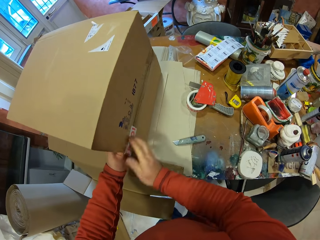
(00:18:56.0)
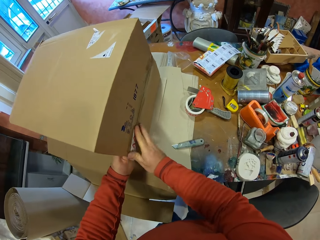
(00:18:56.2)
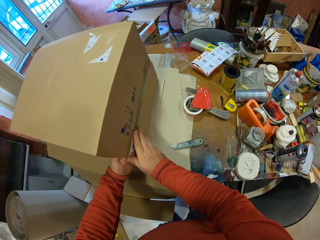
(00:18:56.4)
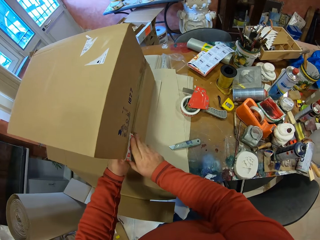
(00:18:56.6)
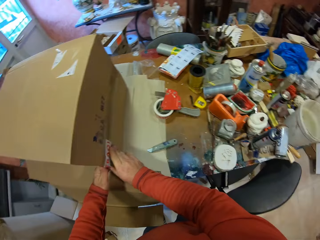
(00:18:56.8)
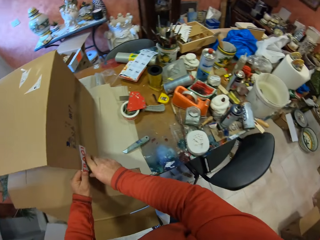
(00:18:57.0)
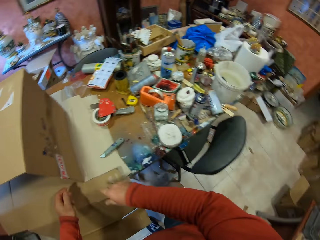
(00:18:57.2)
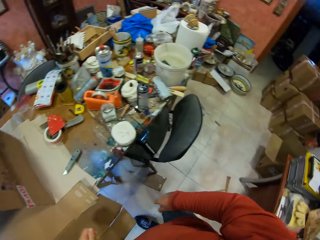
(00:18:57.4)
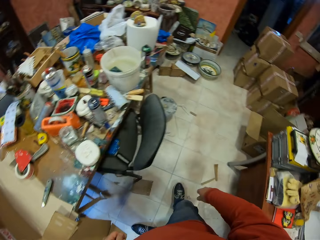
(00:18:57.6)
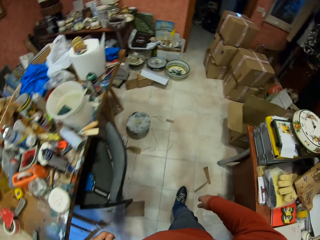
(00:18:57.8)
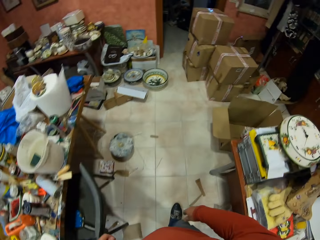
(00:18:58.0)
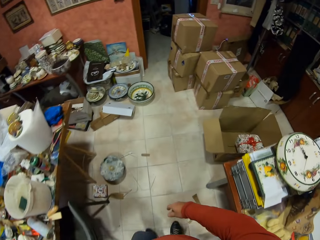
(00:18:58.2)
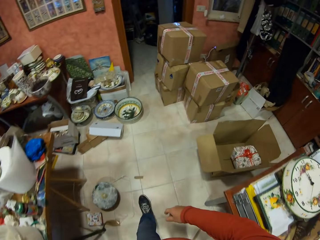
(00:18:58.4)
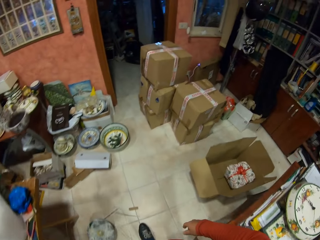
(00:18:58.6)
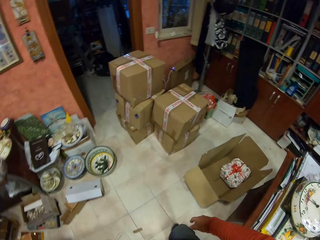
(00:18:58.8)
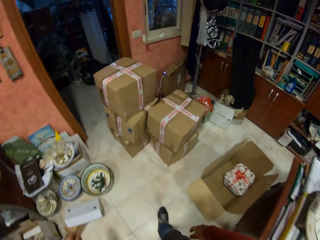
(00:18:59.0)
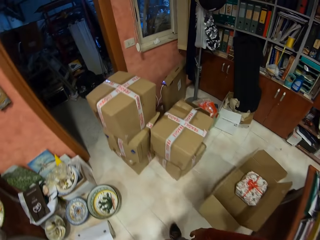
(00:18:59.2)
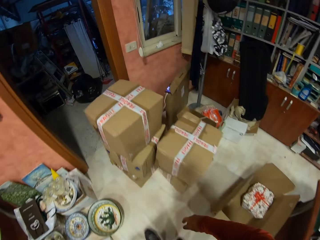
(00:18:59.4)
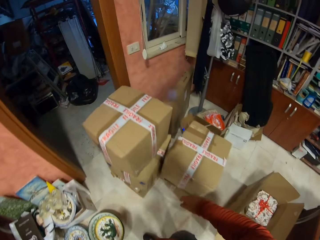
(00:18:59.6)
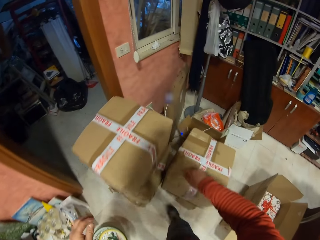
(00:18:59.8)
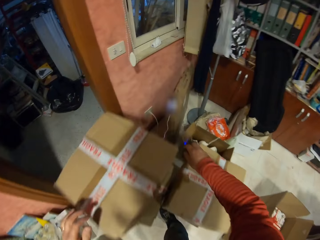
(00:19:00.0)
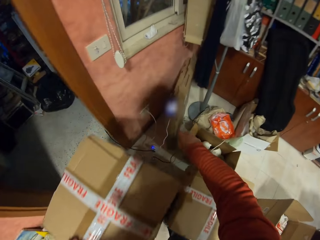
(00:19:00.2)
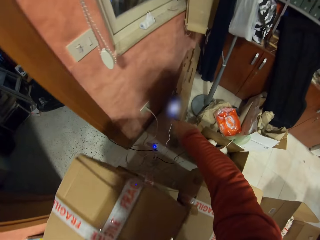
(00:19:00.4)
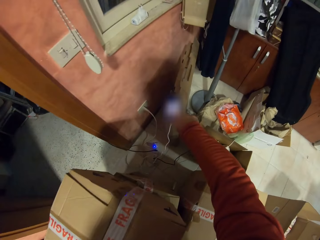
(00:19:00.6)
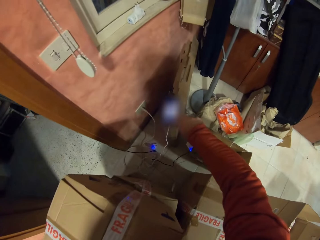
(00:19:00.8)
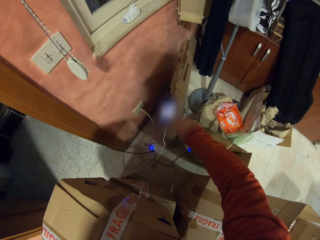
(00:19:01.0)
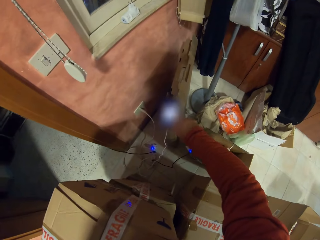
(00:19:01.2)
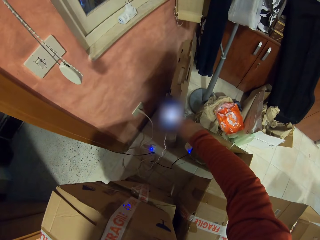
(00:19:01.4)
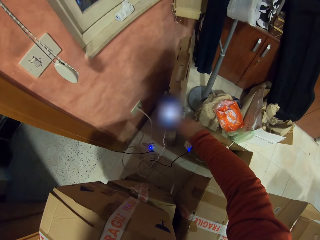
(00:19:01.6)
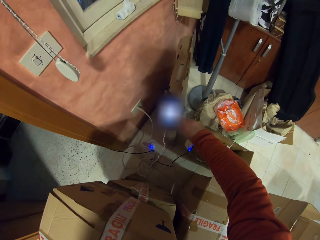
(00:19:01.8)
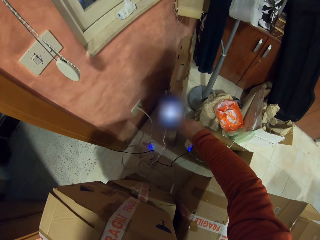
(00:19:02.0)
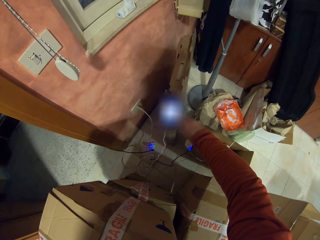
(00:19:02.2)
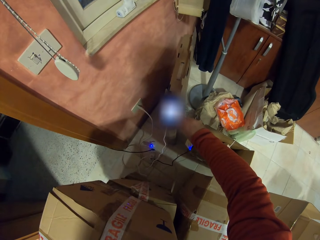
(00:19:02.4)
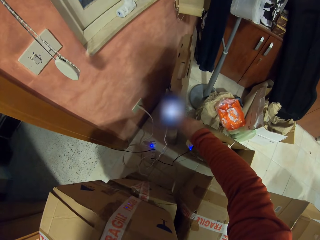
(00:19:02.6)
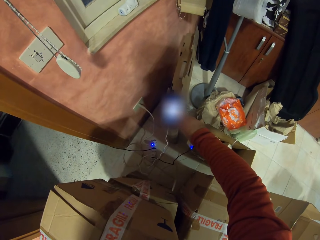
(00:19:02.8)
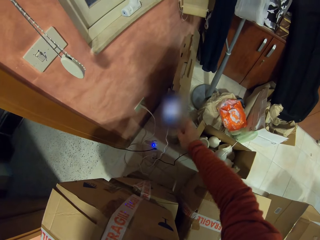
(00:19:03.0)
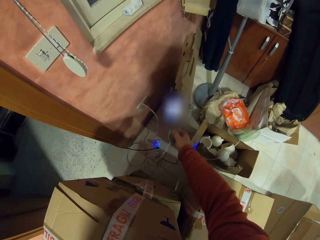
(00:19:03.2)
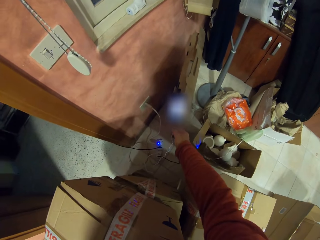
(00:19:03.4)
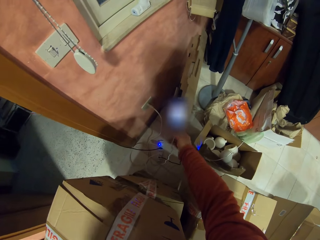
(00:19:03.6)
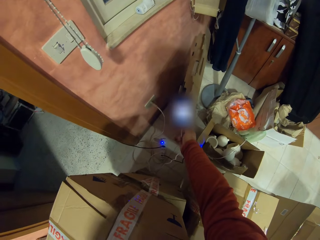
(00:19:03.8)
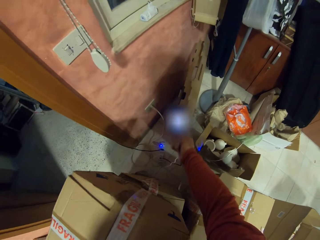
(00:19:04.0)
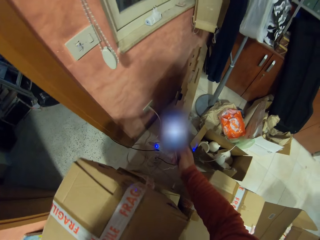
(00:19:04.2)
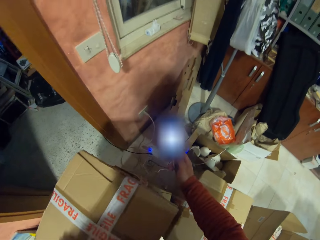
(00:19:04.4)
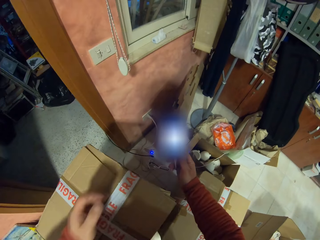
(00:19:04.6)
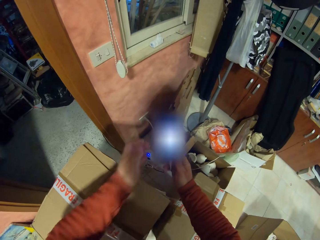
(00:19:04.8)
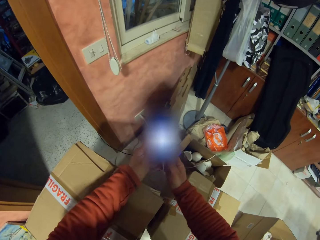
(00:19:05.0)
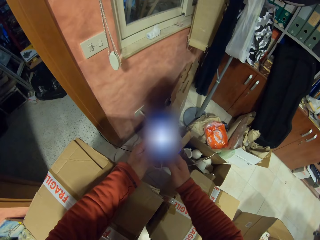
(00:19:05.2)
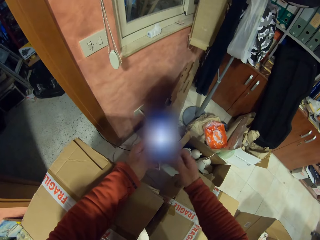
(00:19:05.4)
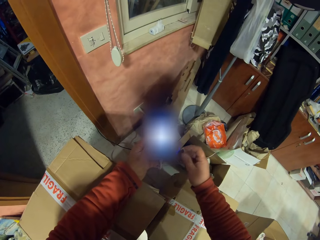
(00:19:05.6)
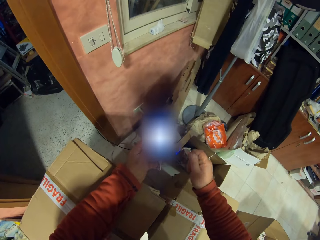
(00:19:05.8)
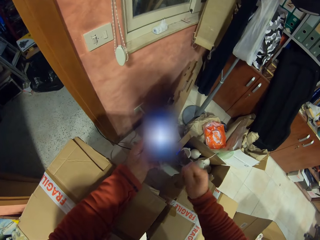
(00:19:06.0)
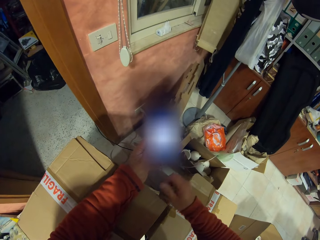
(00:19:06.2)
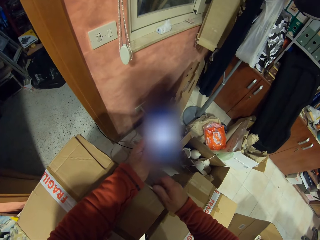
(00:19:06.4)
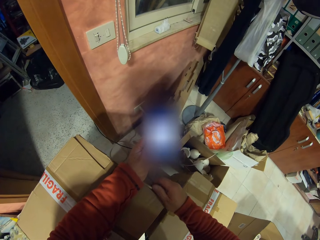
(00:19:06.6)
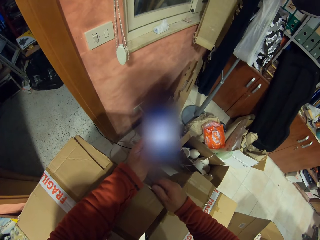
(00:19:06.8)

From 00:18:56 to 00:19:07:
The camera wearer places the tape dispenser on the table. He touches the tape on the carton box with his hands. He walks around the room. He places his left hand on the carton. He operates the phone. He touches the phone. He picks up the phone with his right hand. He holds the phone with his left hand.

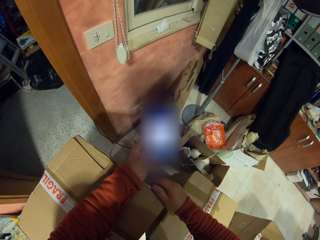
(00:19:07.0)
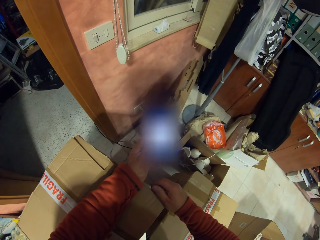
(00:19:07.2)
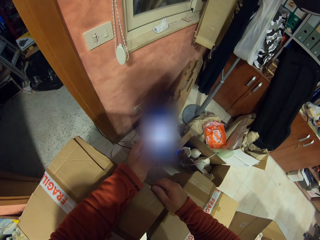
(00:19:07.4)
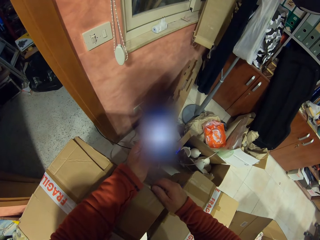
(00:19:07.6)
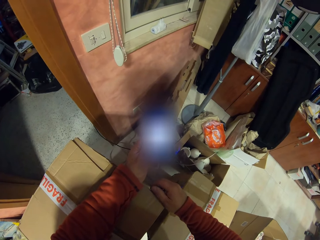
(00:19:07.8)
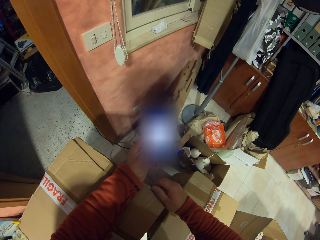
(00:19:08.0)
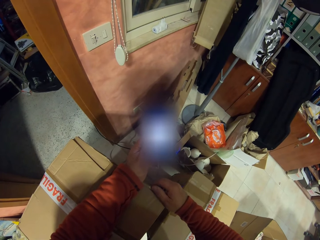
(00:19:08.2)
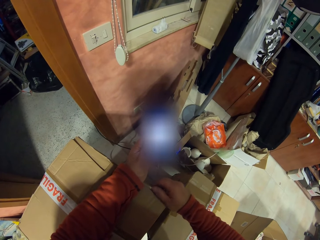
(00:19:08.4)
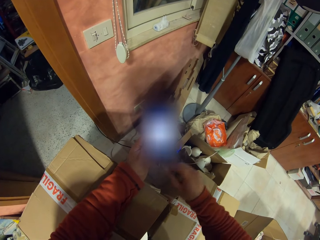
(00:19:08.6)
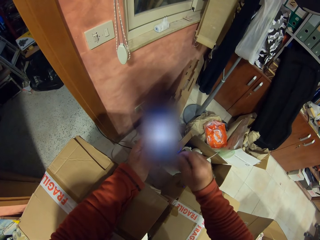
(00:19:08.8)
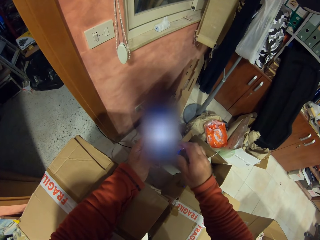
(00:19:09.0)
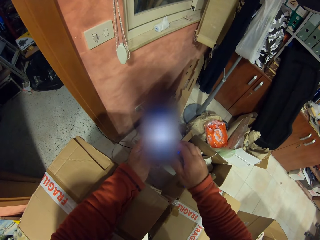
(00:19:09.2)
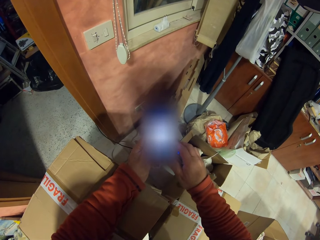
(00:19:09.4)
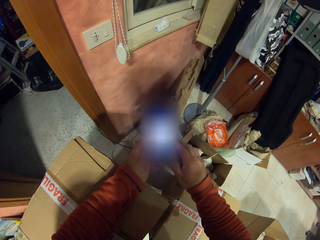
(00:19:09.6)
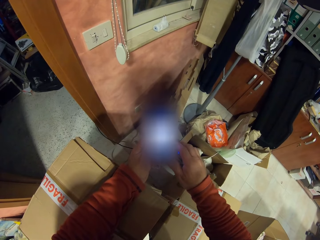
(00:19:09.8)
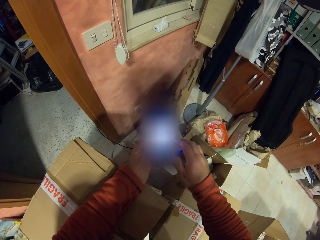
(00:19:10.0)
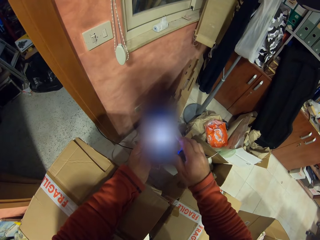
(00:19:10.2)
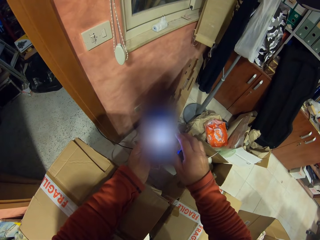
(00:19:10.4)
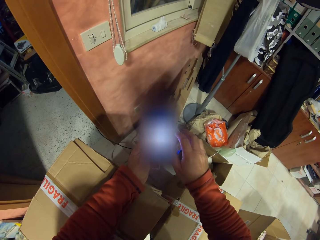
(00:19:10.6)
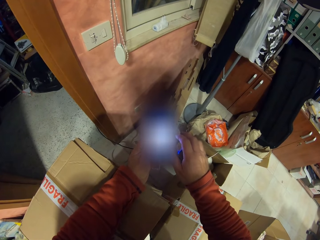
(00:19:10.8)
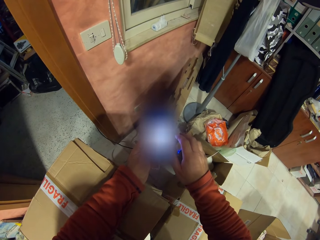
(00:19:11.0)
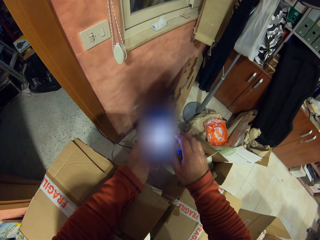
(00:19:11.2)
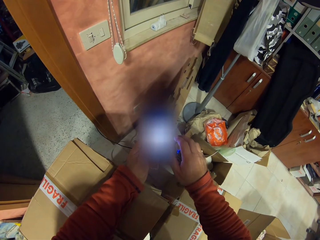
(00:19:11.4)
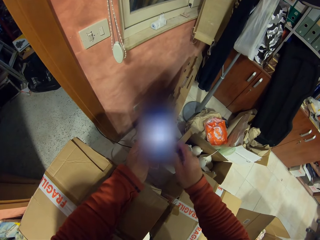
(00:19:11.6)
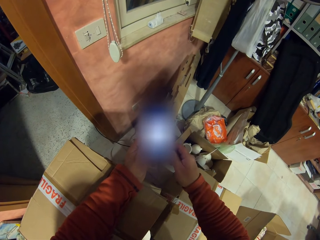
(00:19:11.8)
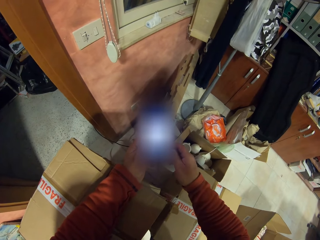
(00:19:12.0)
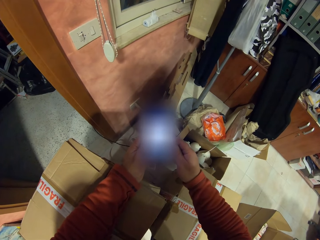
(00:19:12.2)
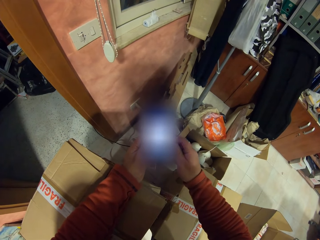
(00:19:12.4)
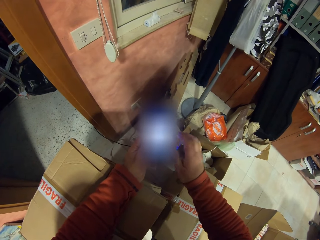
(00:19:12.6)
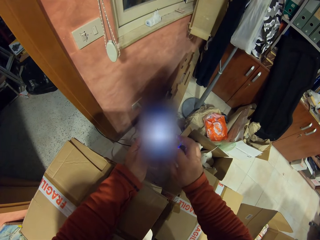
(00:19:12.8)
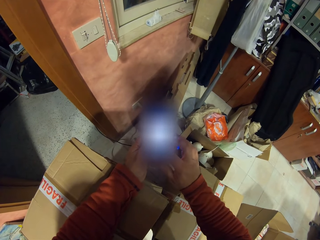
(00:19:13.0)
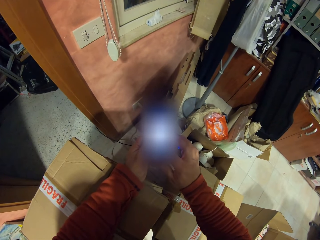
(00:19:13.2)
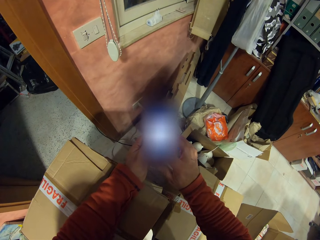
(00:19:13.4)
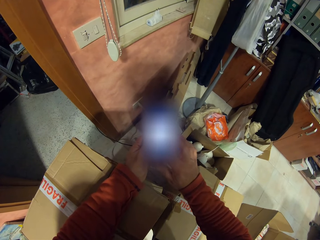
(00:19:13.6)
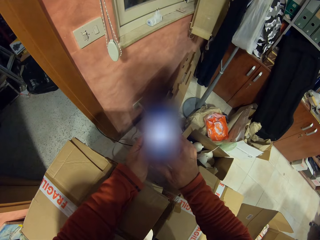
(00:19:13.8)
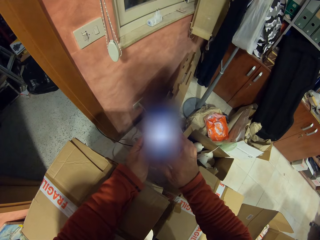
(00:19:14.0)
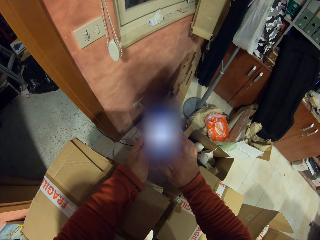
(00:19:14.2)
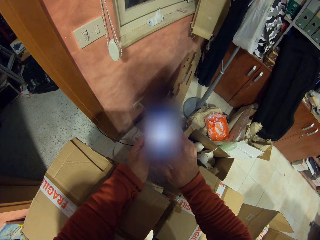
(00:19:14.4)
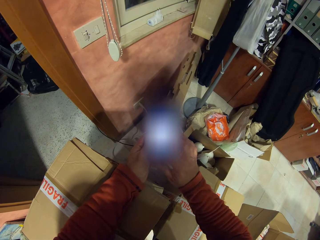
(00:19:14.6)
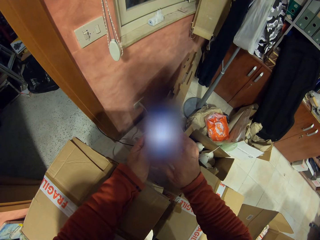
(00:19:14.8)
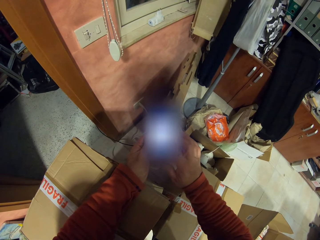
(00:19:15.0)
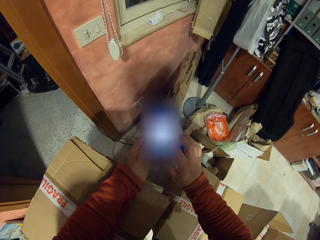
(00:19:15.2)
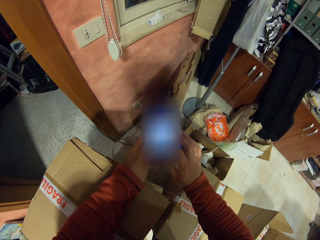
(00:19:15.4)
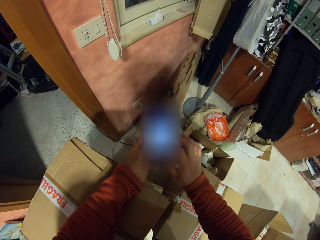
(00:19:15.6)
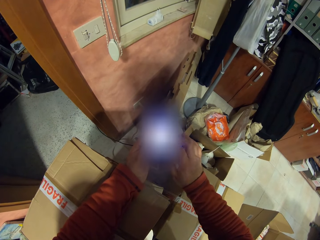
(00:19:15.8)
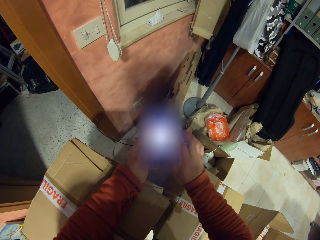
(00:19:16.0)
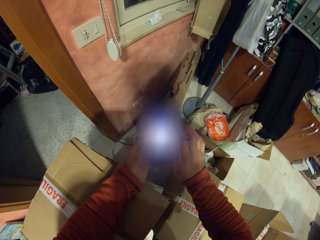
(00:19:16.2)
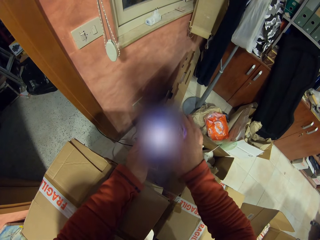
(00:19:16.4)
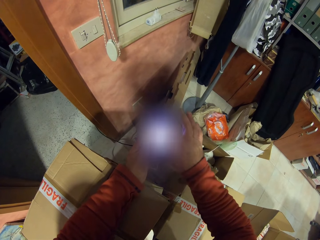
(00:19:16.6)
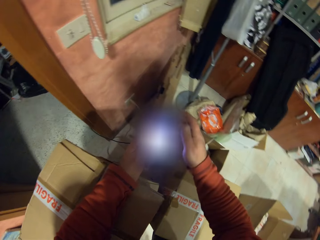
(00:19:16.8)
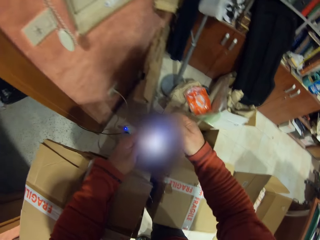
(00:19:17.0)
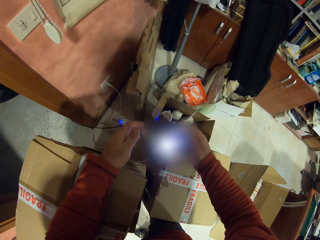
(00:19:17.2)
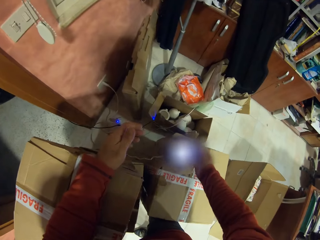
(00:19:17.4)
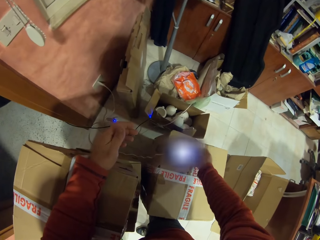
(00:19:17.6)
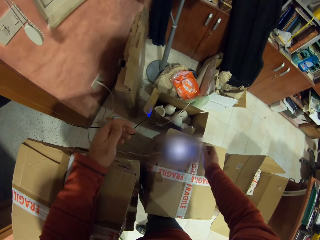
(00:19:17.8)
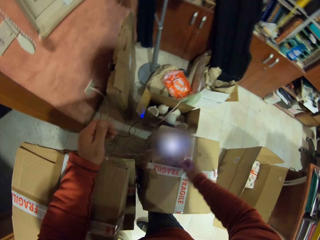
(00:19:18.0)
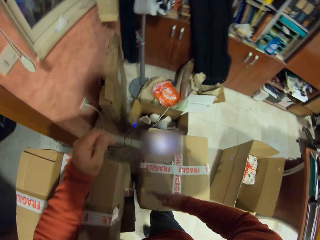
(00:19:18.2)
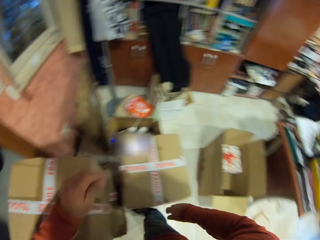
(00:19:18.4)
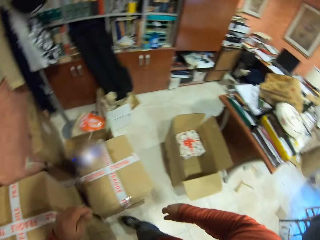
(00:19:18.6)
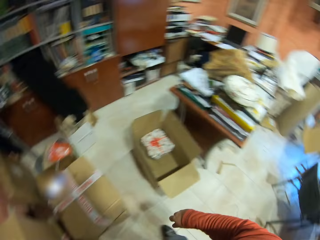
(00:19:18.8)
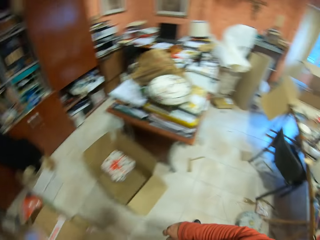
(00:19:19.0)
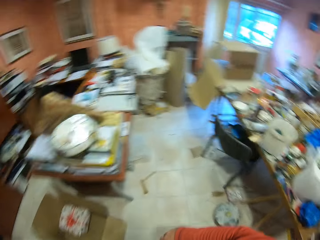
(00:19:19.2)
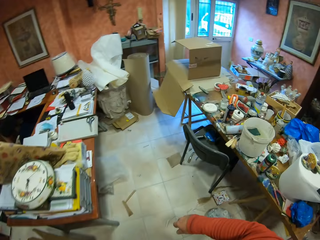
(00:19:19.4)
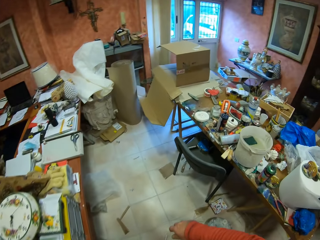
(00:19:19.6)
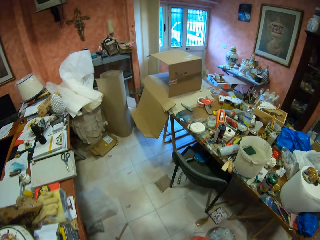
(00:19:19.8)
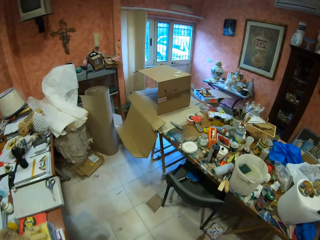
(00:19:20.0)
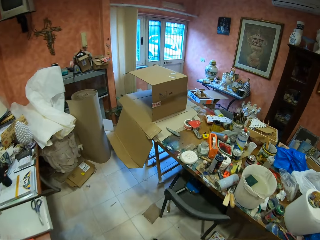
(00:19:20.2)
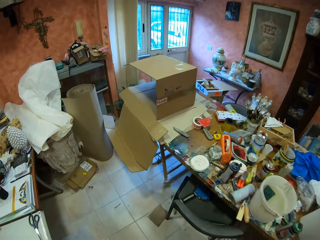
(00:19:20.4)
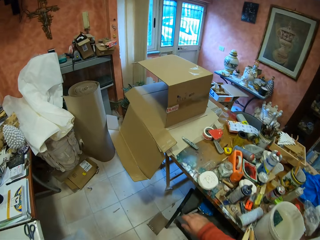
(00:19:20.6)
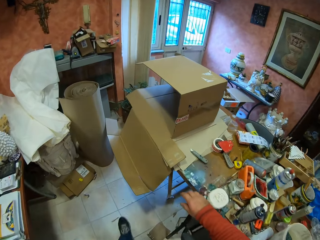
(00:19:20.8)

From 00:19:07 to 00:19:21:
The camera wearer looks at the phone. They operate the phone. They scroll the phone. They place the phone on the carton box. They walk around the room.
